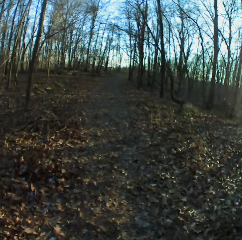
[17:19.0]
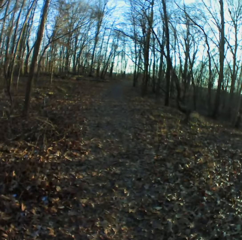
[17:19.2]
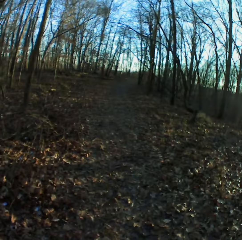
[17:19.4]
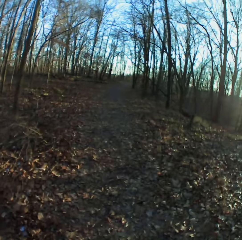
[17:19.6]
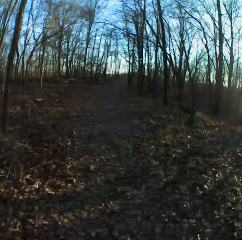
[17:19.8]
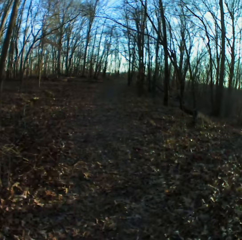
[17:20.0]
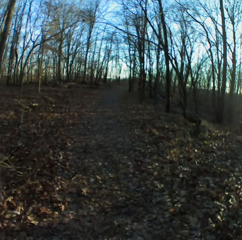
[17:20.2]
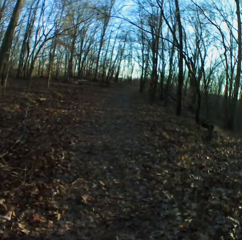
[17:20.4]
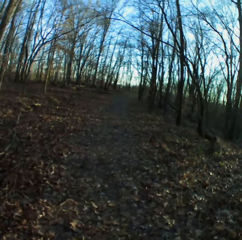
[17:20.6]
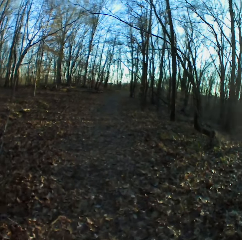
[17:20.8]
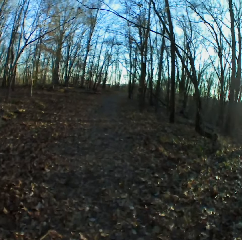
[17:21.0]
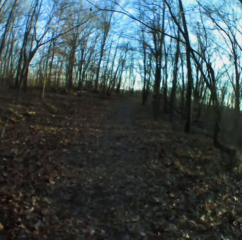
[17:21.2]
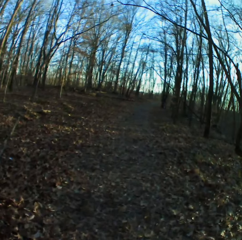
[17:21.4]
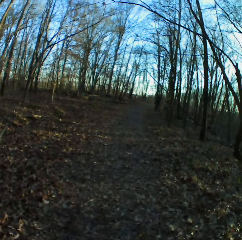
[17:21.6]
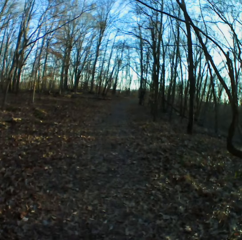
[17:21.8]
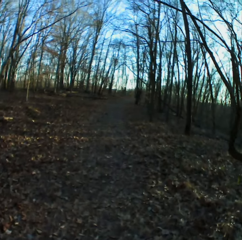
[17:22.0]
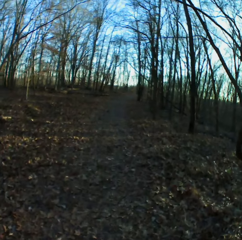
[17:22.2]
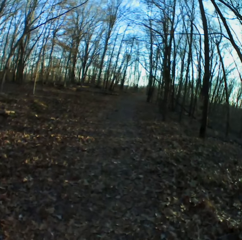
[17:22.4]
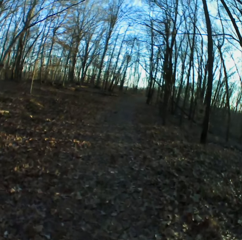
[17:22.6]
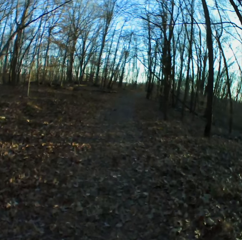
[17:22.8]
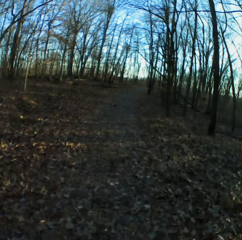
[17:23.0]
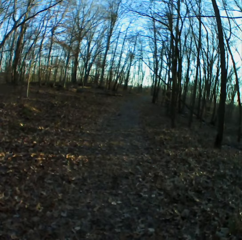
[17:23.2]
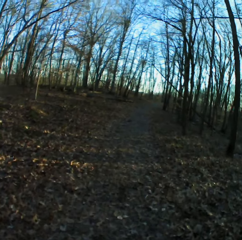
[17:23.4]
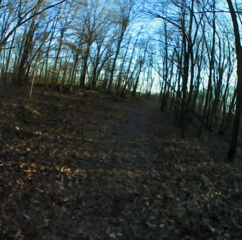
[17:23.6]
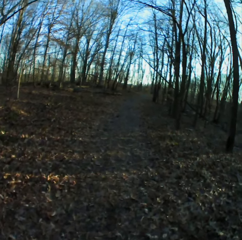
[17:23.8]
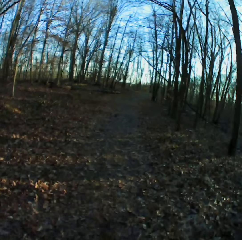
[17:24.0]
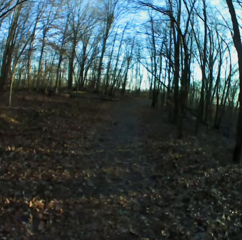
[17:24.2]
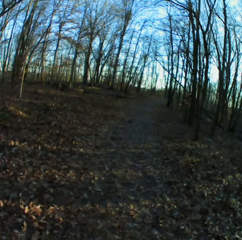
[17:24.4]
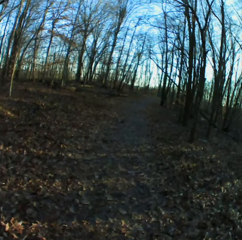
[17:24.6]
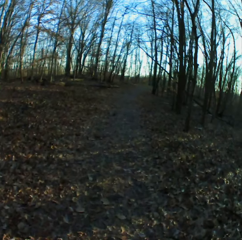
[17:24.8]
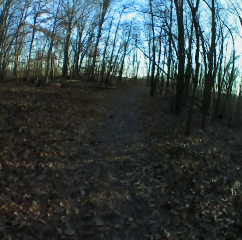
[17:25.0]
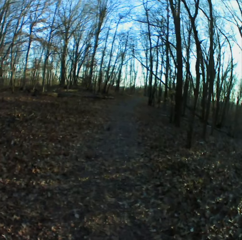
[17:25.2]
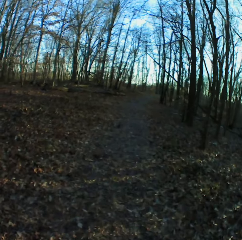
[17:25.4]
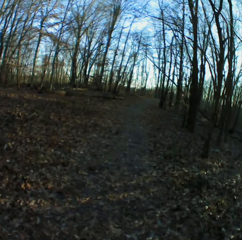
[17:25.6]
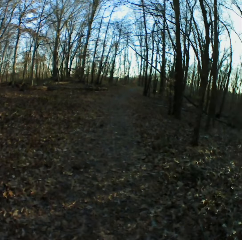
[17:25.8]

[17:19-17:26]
The camera wearer walks in the forest.

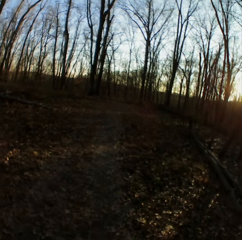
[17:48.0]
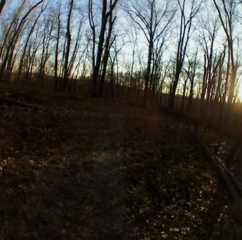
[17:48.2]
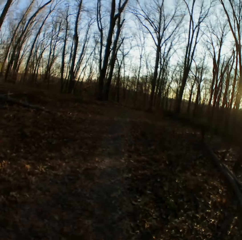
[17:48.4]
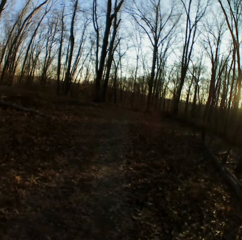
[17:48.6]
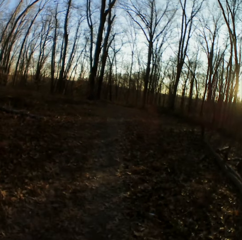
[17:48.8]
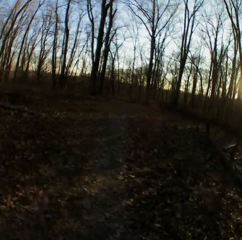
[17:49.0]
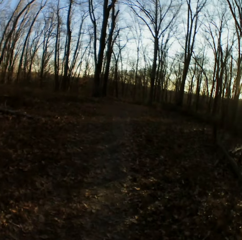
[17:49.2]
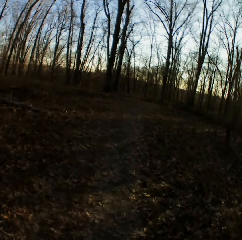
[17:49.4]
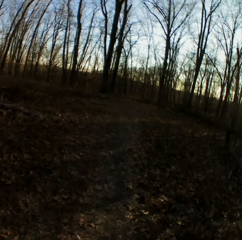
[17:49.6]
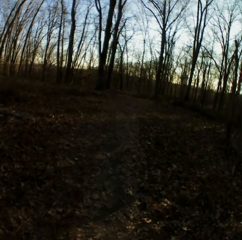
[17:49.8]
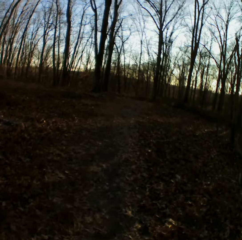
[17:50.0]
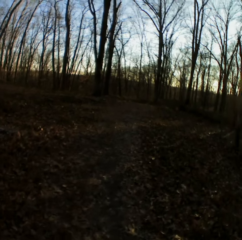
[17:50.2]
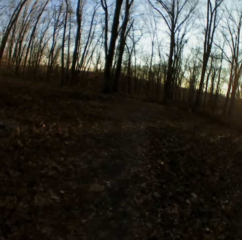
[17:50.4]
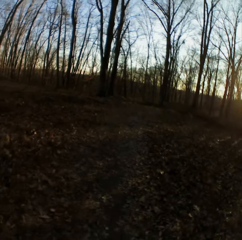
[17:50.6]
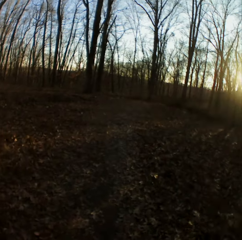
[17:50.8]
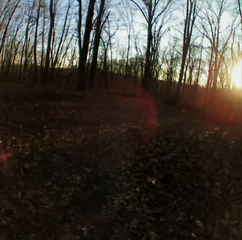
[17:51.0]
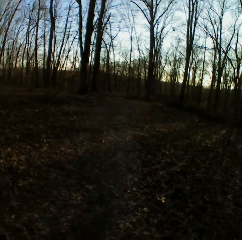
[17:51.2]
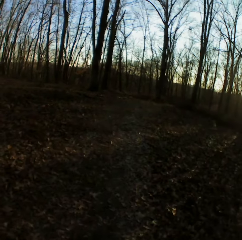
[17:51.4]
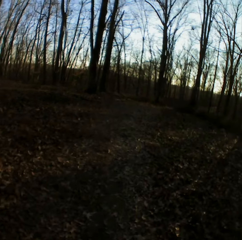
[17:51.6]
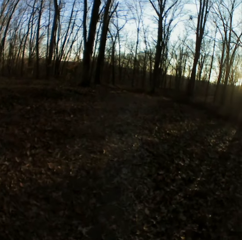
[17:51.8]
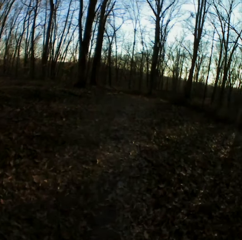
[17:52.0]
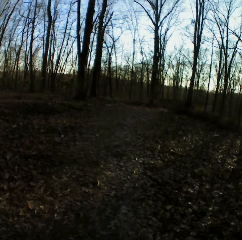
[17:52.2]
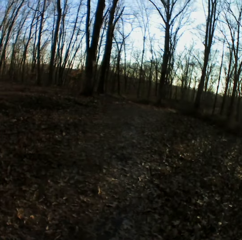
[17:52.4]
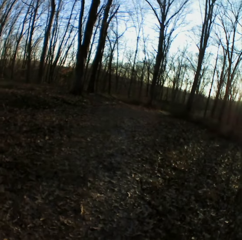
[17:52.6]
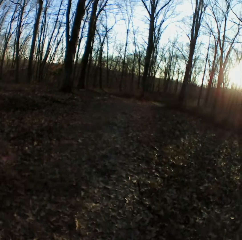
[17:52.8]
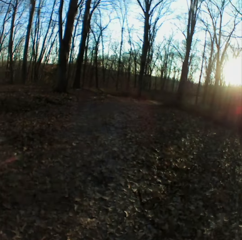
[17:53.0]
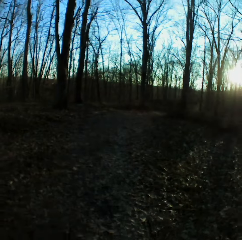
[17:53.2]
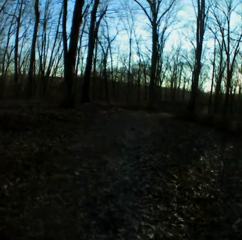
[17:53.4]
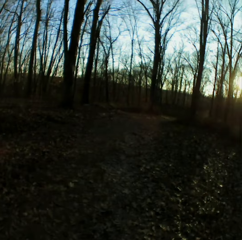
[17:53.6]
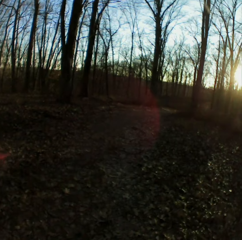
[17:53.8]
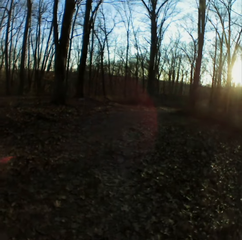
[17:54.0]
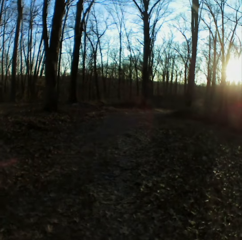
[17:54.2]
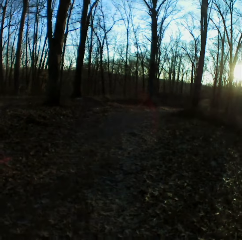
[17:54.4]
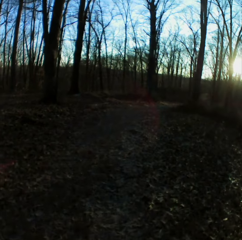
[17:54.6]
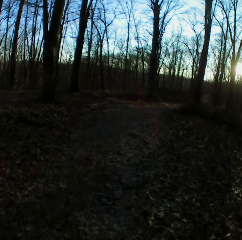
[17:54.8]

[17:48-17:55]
The camera wearer takes the video.

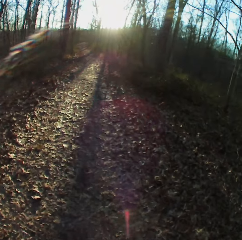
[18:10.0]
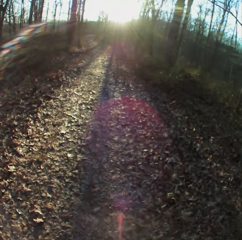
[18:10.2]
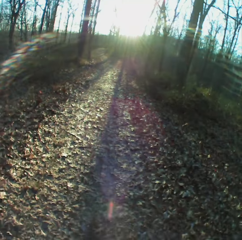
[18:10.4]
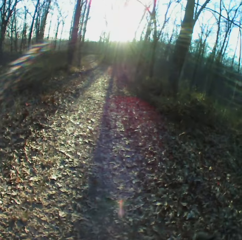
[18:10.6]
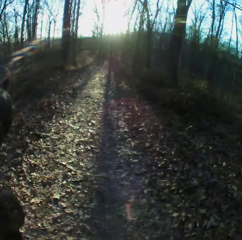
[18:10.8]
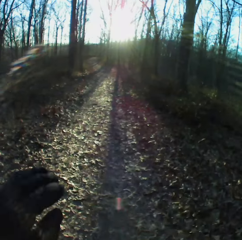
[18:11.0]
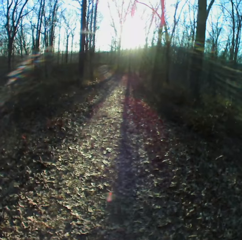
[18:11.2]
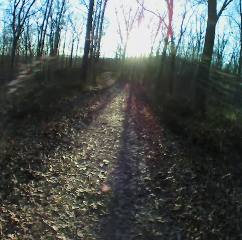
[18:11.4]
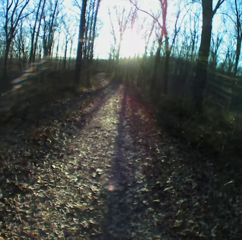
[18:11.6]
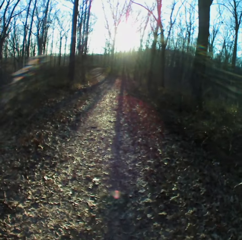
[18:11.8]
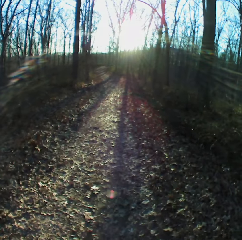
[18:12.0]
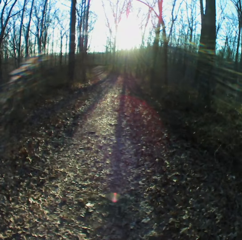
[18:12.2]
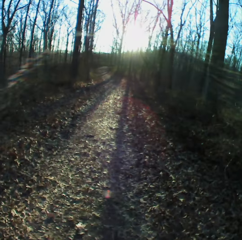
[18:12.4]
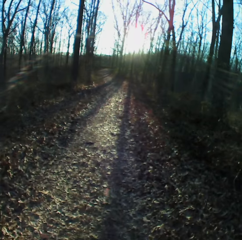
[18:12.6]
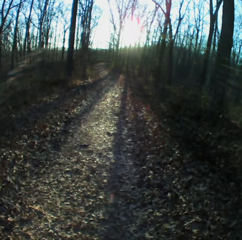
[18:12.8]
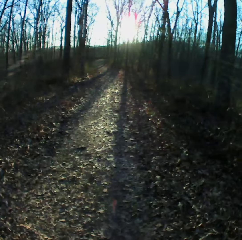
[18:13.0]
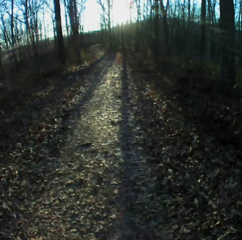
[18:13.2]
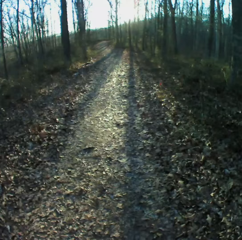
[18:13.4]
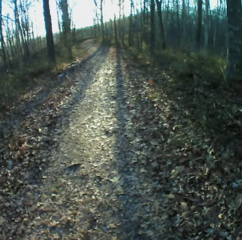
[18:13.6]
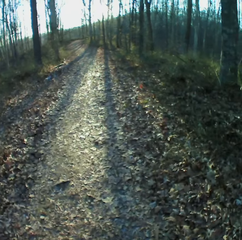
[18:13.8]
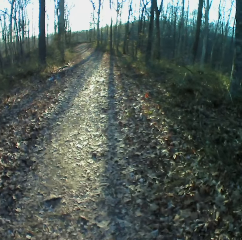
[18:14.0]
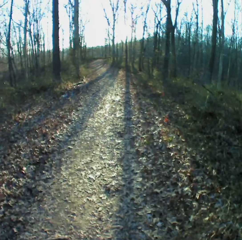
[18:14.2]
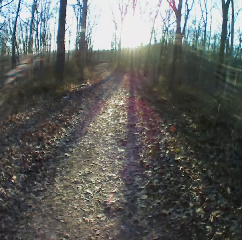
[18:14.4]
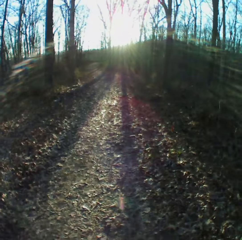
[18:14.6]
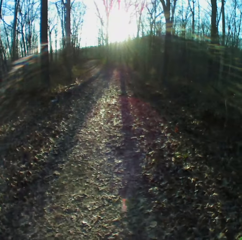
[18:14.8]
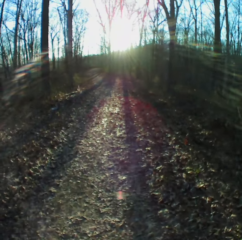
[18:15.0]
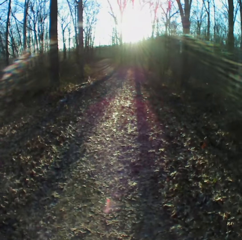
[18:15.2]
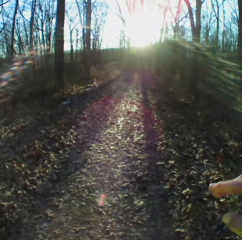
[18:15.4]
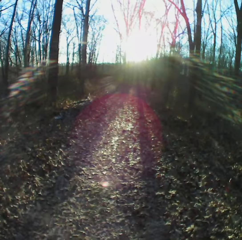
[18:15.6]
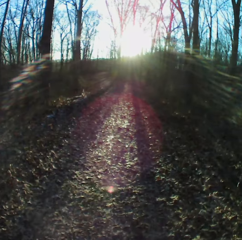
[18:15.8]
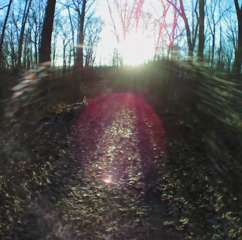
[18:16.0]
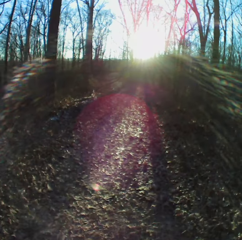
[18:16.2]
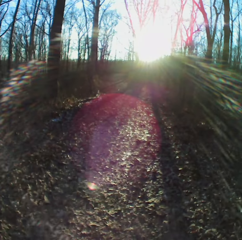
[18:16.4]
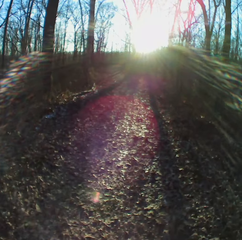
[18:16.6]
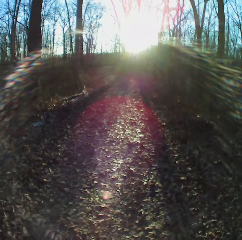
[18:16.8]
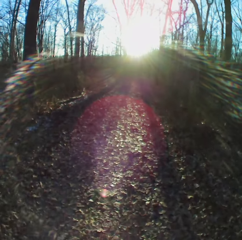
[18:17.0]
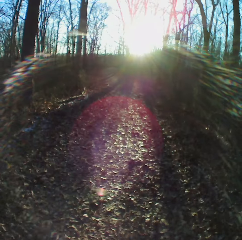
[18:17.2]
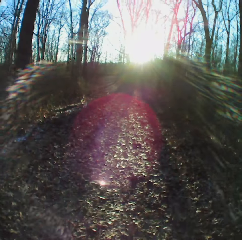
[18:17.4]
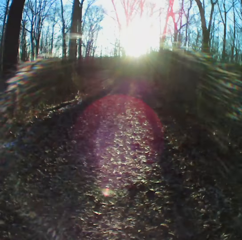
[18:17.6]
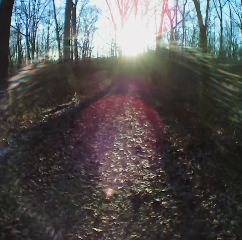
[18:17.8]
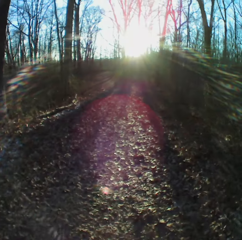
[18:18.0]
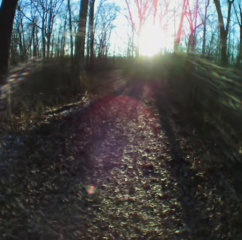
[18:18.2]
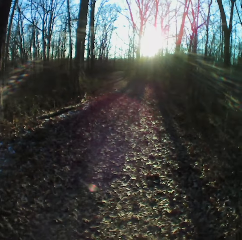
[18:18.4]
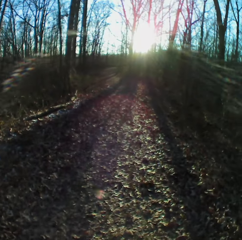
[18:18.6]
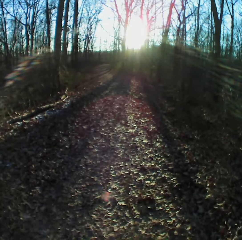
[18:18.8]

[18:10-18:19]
The camera wearer adjusts the camera. They walk down the forest.

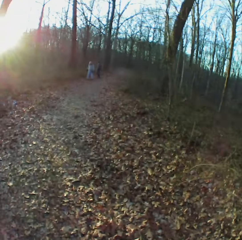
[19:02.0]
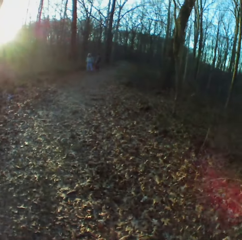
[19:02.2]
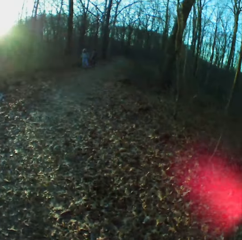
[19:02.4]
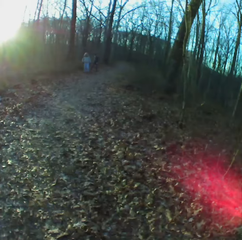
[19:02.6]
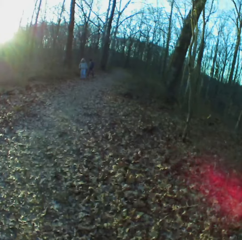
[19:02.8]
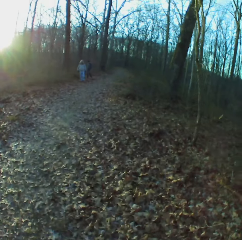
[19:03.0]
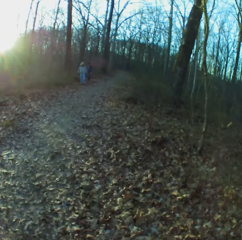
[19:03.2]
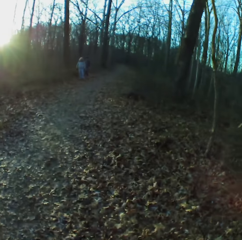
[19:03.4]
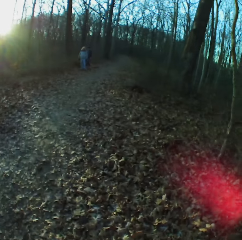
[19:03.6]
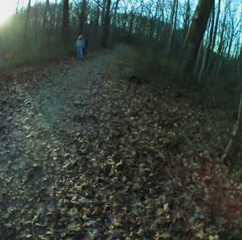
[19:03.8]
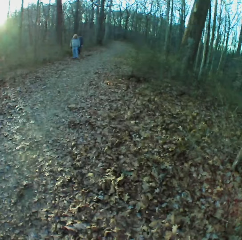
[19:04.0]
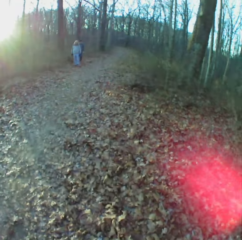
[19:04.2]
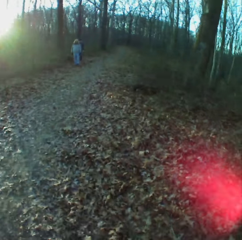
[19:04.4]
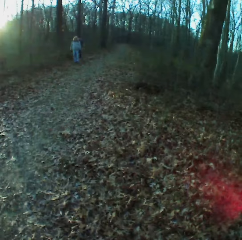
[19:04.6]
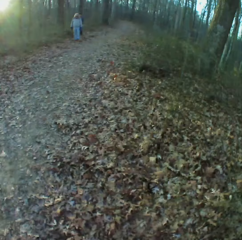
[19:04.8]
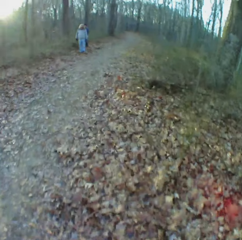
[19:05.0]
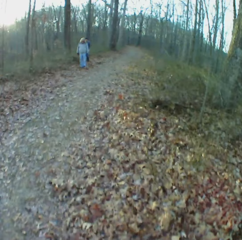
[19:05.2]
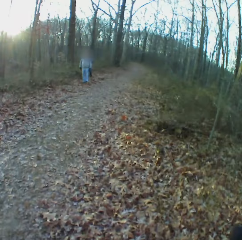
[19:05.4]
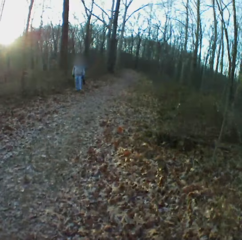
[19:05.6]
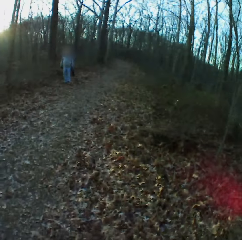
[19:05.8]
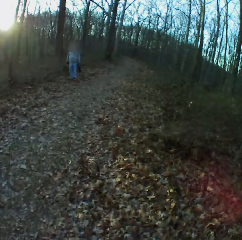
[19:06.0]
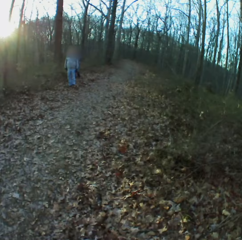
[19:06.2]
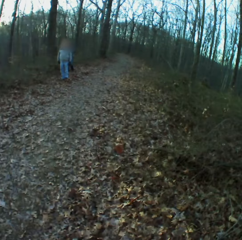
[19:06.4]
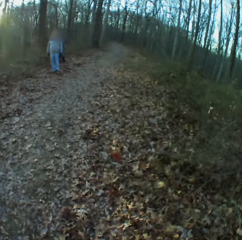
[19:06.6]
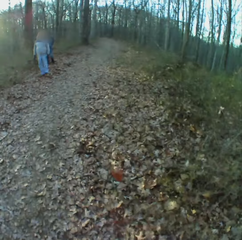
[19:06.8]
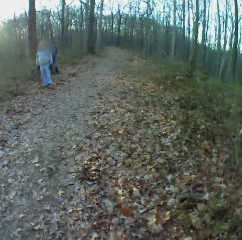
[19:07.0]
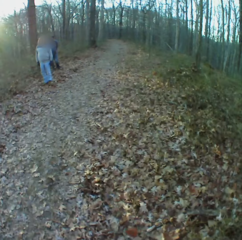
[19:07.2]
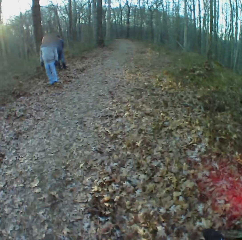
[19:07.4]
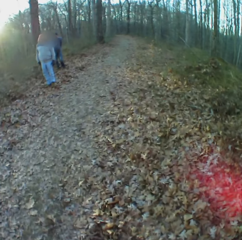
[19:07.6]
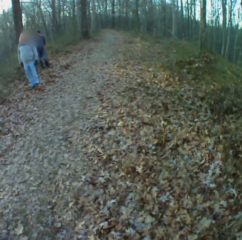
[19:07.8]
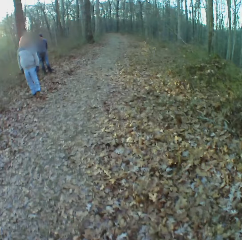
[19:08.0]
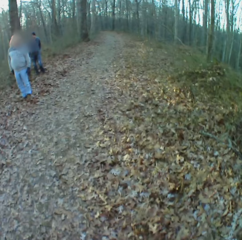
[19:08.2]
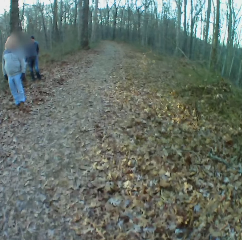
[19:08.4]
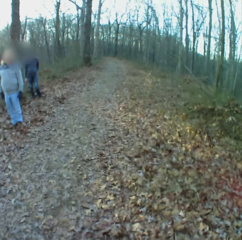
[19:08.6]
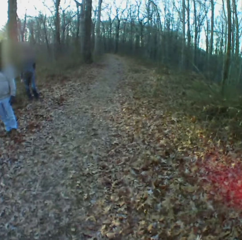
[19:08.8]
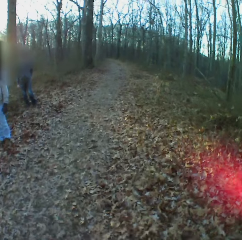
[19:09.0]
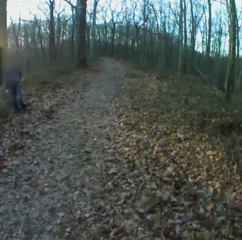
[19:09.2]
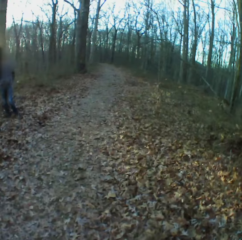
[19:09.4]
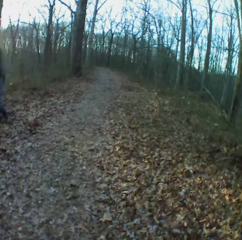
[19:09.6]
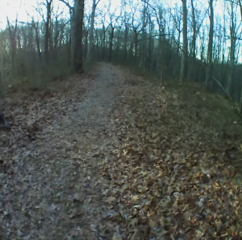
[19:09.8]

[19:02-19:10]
A man walks in the forest. Another man walks in the forest. The camera wearer records a video in the forest. They walk in the forest.
